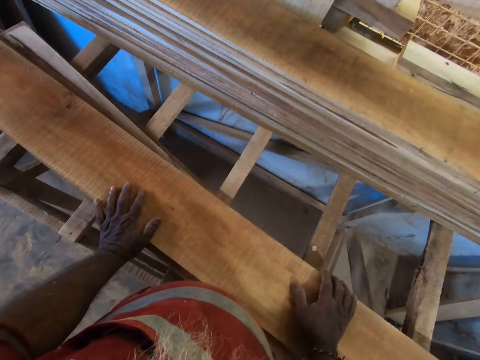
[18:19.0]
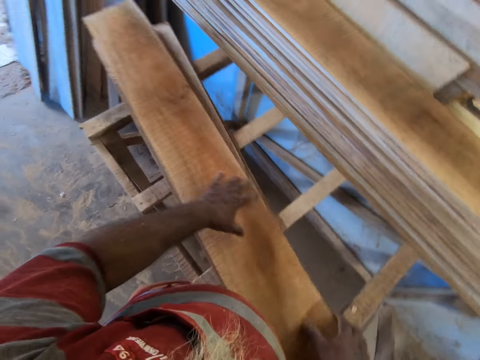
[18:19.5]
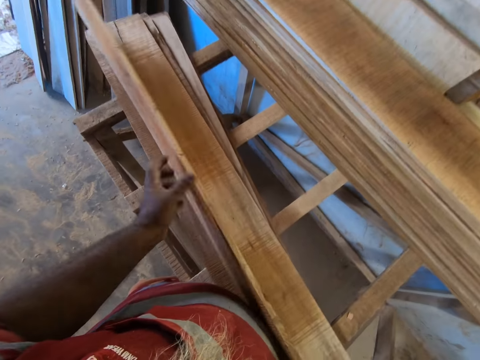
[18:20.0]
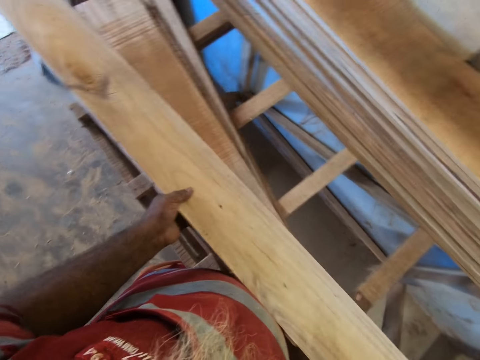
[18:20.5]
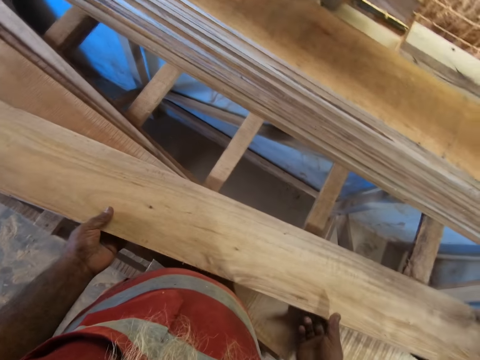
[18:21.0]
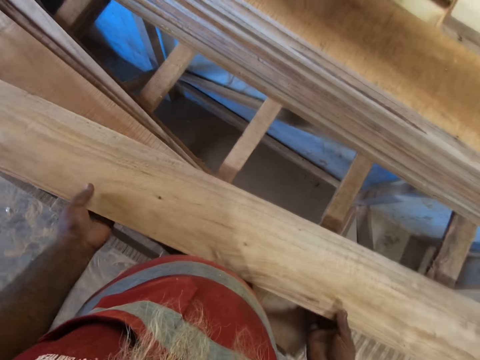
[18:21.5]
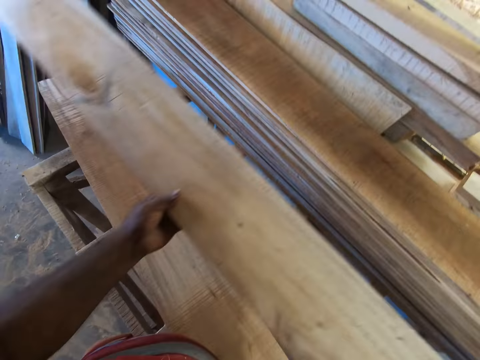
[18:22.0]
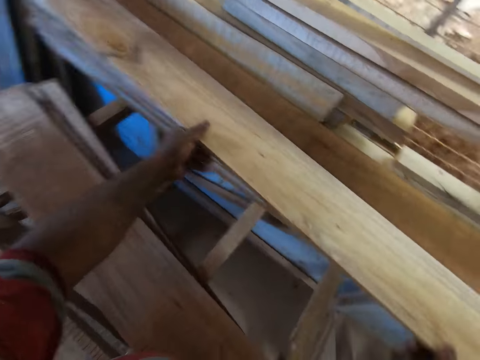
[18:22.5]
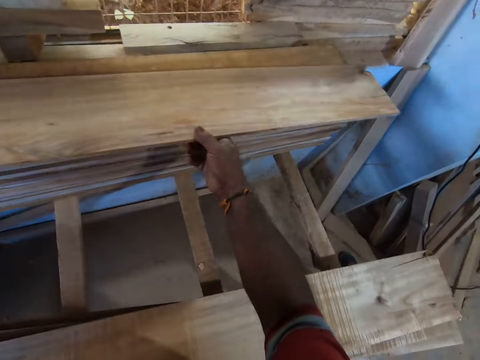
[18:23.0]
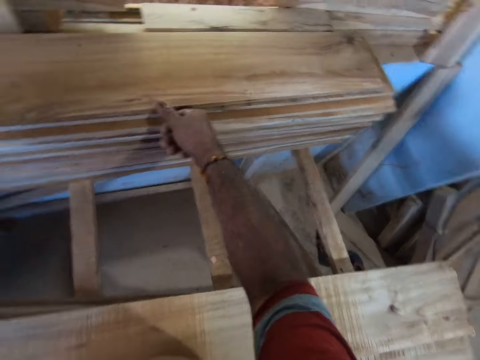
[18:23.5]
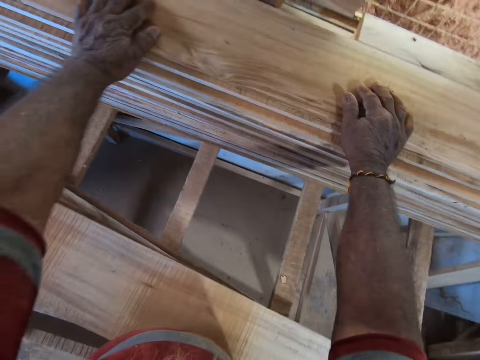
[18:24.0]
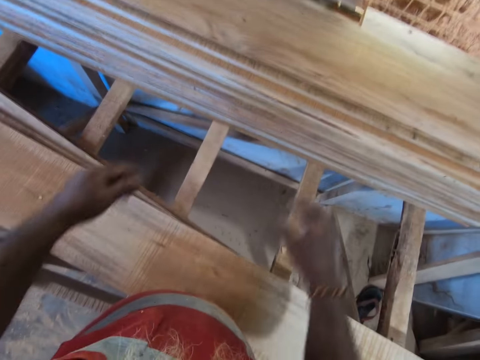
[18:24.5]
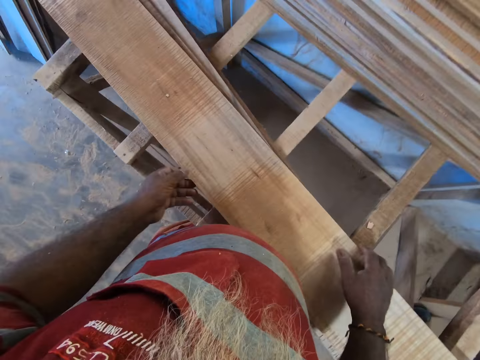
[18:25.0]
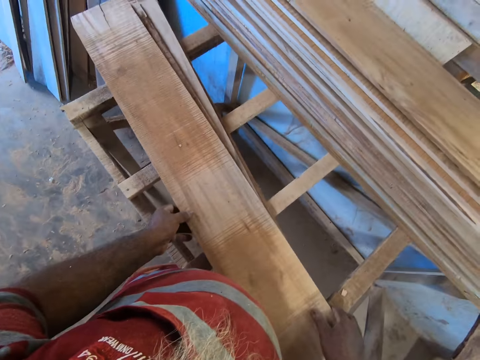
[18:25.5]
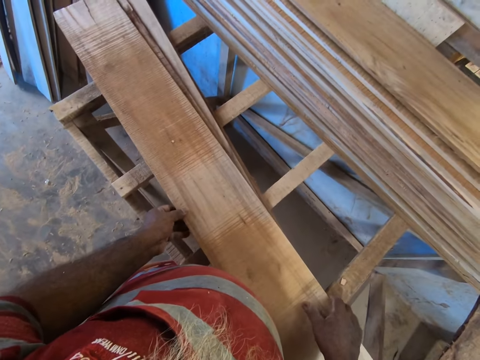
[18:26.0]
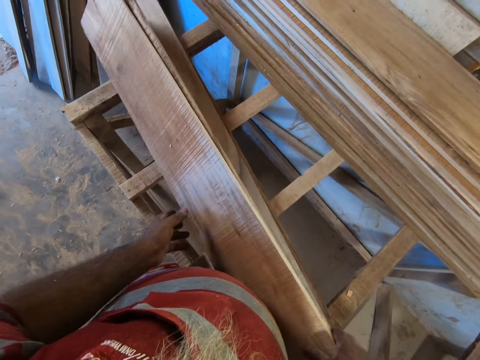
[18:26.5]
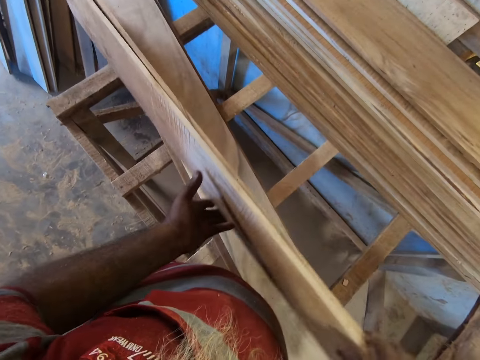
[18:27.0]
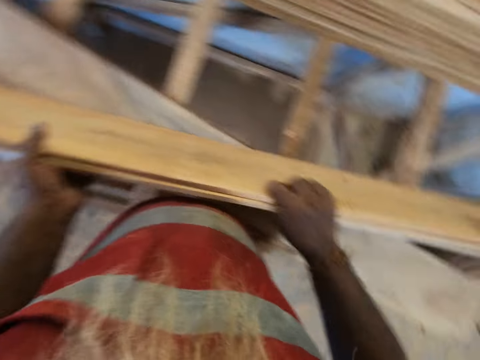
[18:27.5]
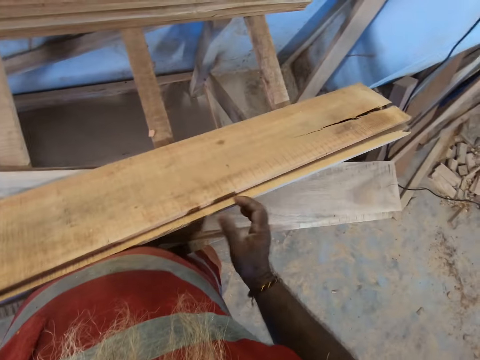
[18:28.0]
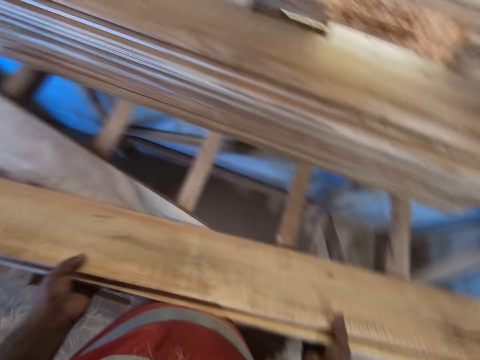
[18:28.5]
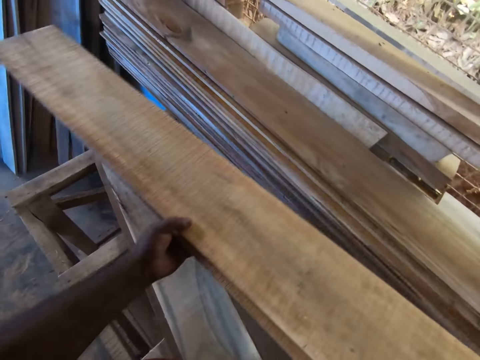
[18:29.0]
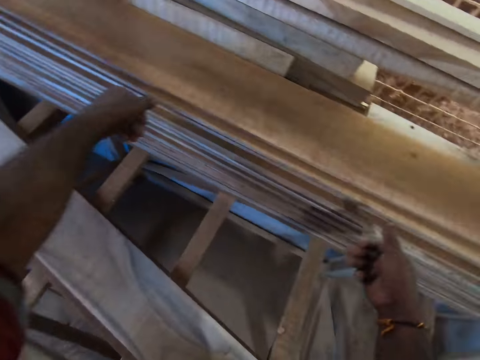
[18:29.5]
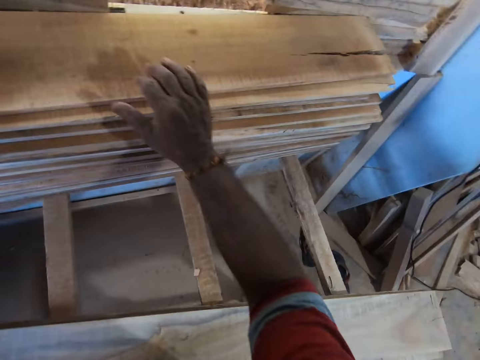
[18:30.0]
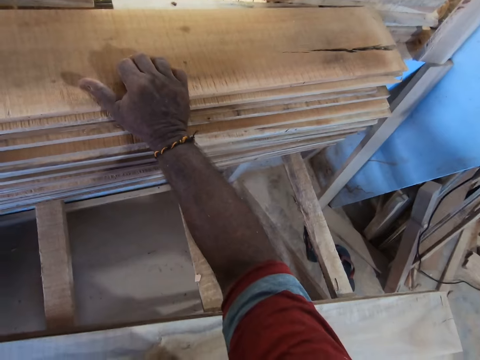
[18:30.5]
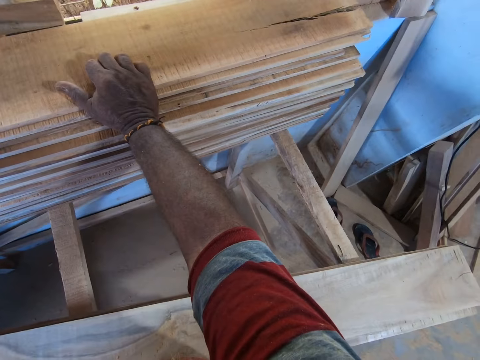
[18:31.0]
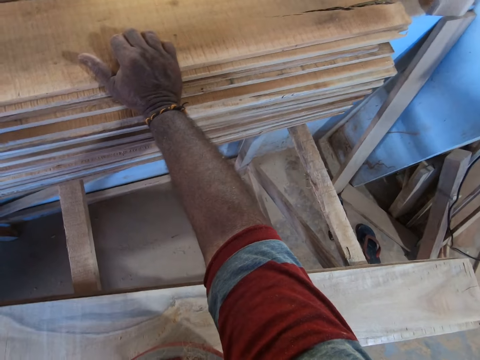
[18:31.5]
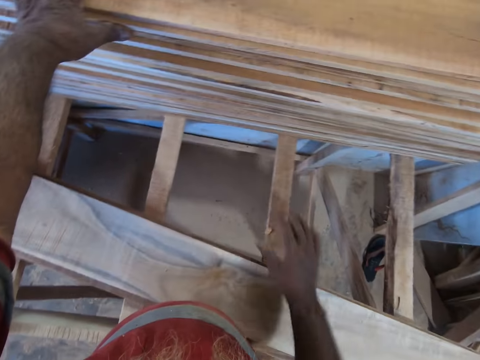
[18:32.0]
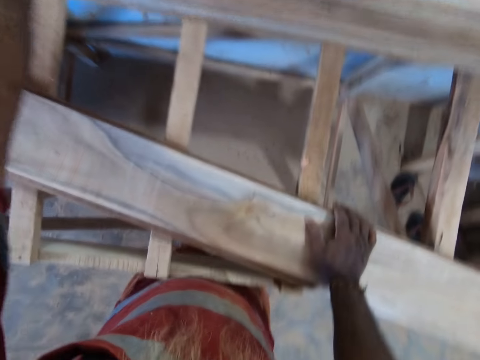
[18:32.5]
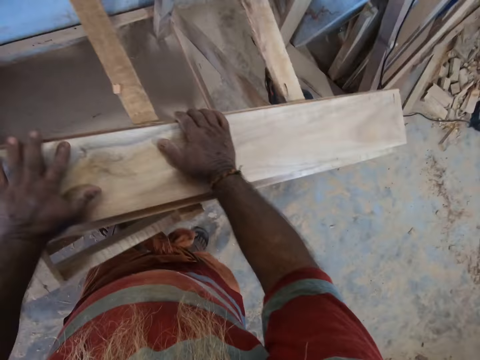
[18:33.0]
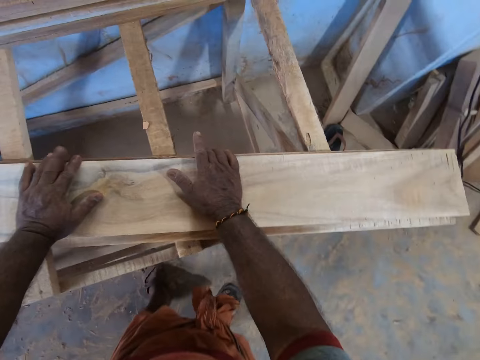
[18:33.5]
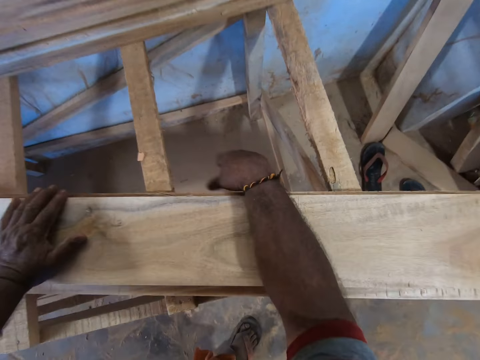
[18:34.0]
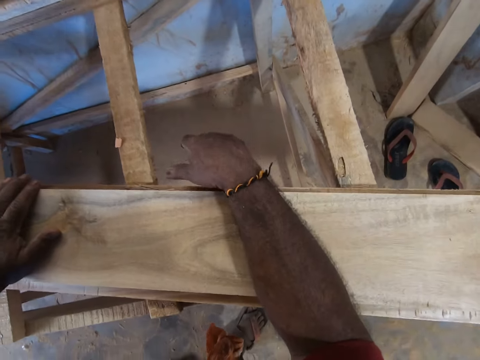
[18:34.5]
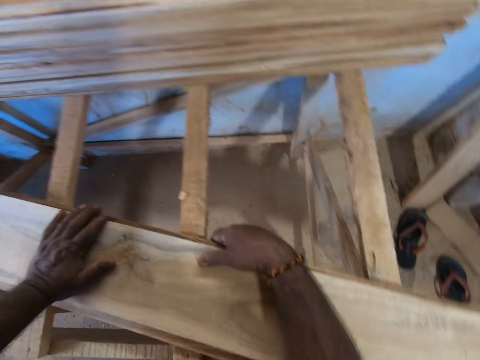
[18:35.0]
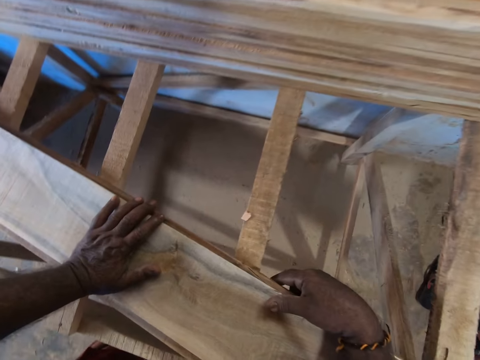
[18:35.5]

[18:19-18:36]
The camera wearer turns over a plank on the wooden scaffold with his hands. He picks a piece of timber. He stacks the plank on a pile of planks on the wooden scaffold with his hands. He picks two planks from the wooden scaffold with his hands. He stacks the planks on the pile of planks on the wooden scaffold with his hands. He places his hands on some planks on the wooden scaffold. He holds pieces of timber.

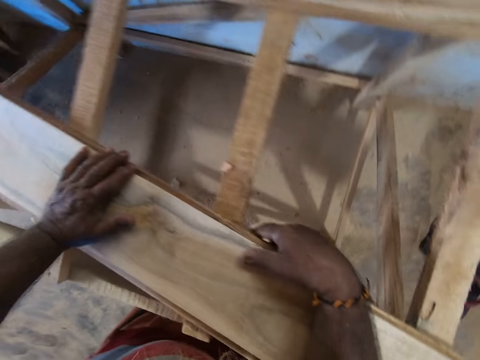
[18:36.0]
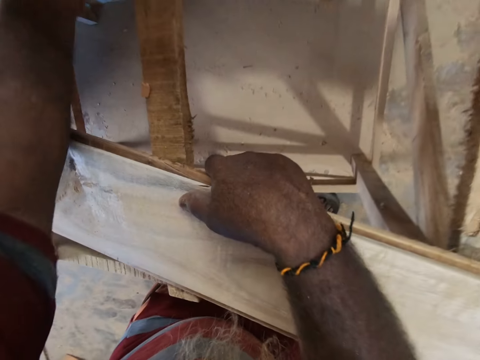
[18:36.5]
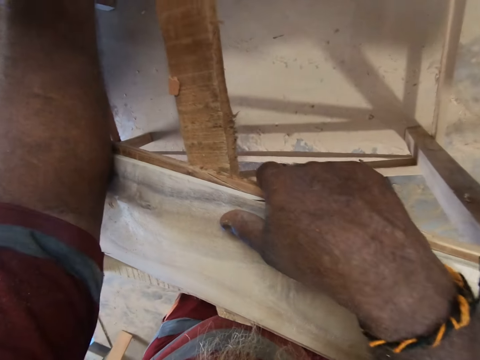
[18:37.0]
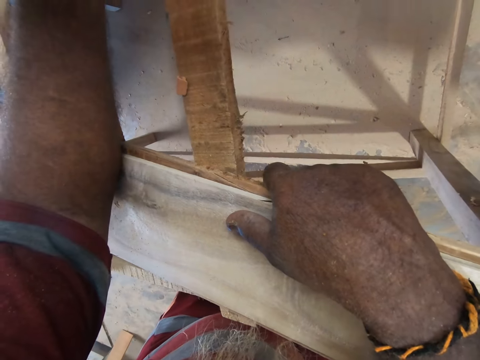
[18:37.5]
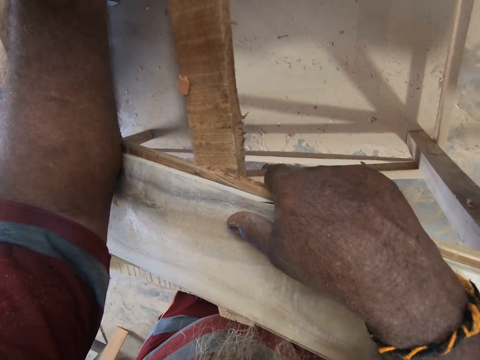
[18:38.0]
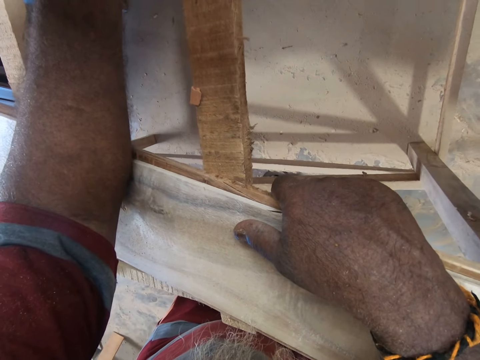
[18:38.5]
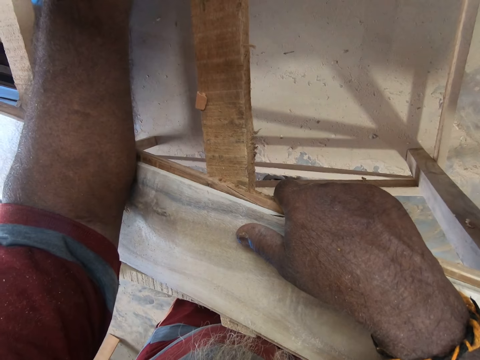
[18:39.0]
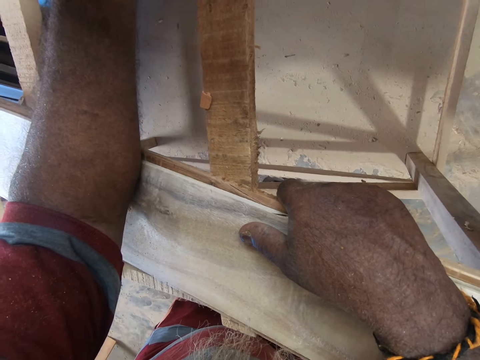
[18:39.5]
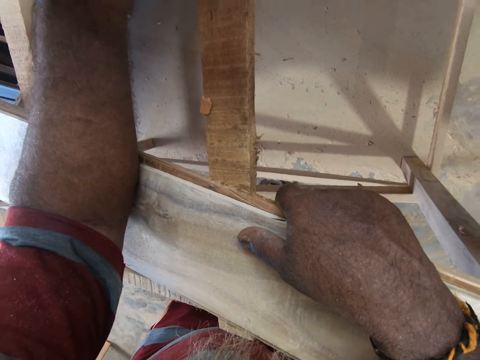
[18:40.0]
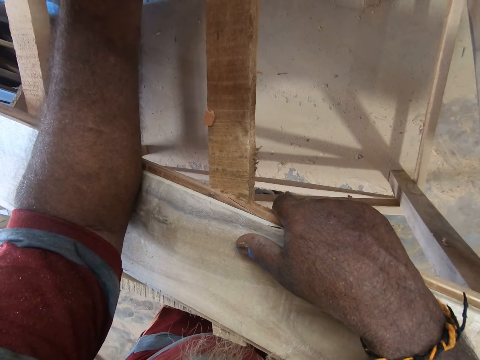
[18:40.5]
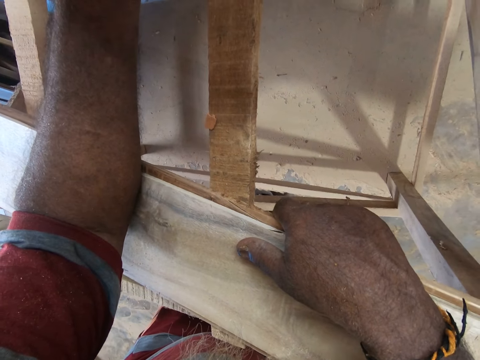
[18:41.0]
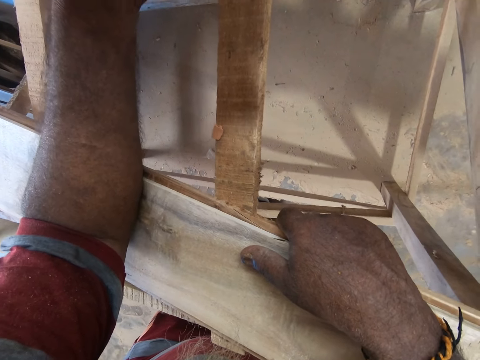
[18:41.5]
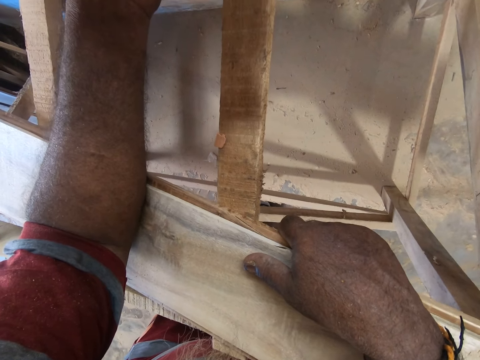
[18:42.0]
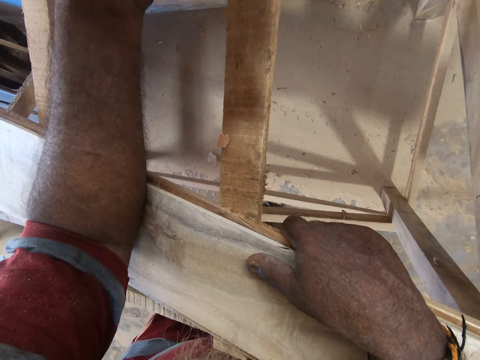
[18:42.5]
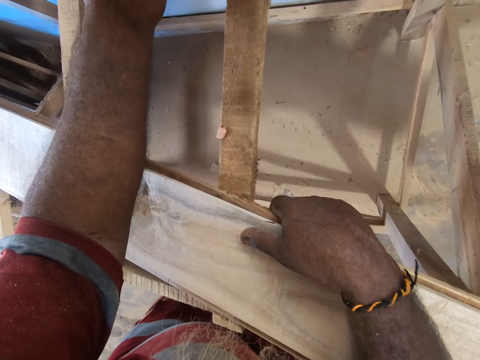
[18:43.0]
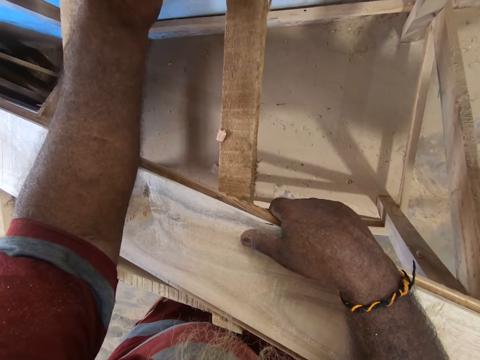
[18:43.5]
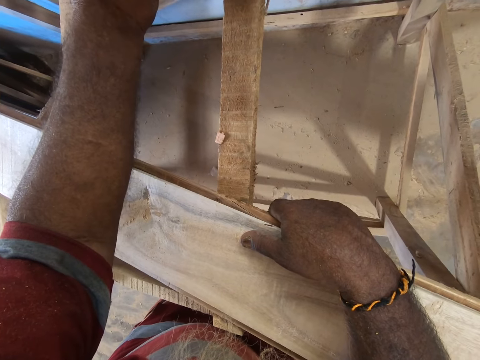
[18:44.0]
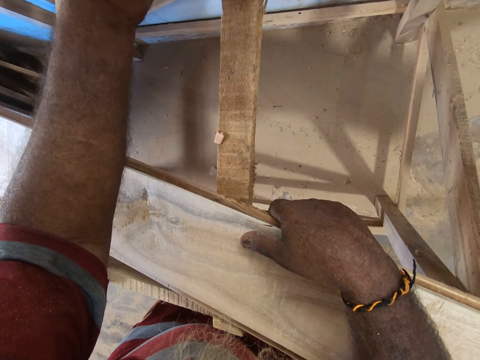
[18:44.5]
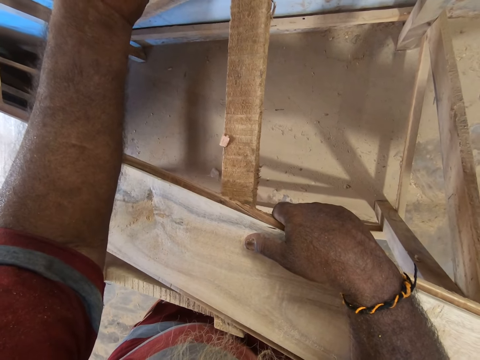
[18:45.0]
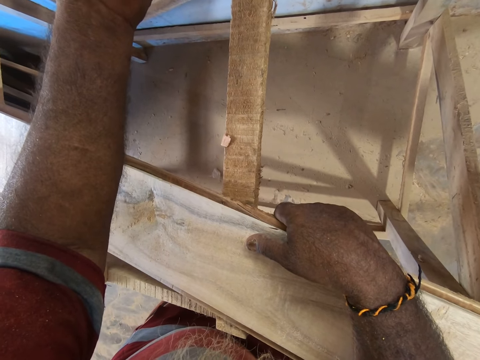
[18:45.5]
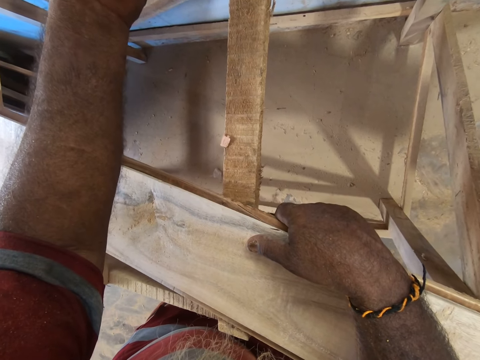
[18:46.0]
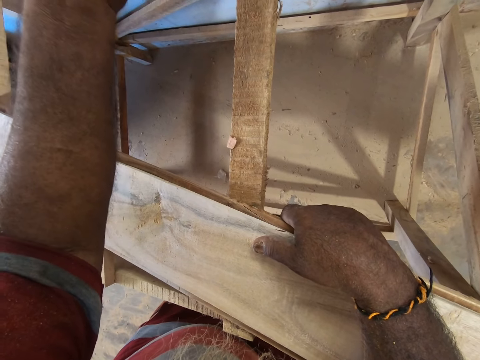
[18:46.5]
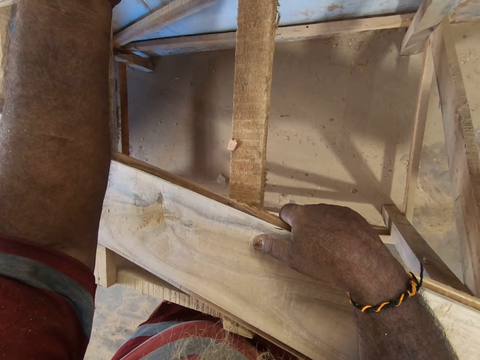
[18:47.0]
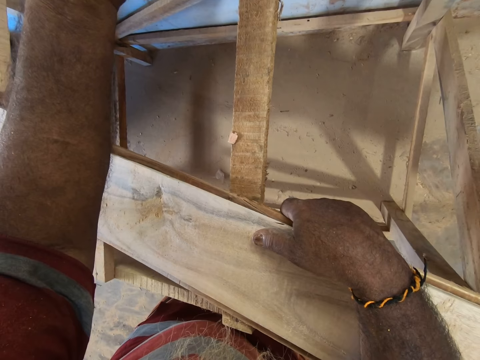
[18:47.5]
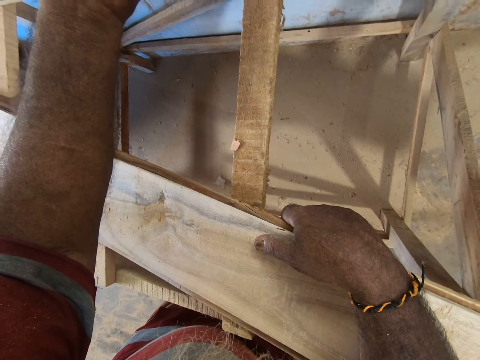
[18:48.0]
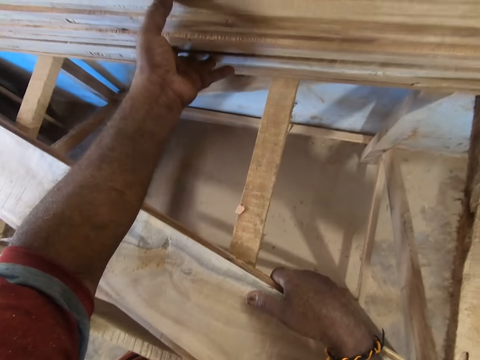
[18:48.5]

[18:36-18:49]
The camera wearer counts the pile of planks on the wooden scaffold with his left hand.
